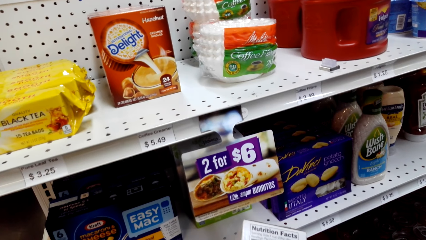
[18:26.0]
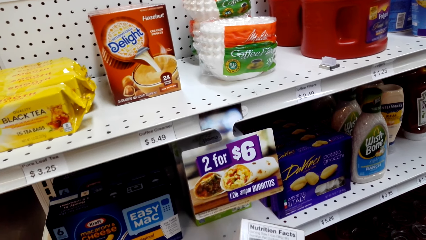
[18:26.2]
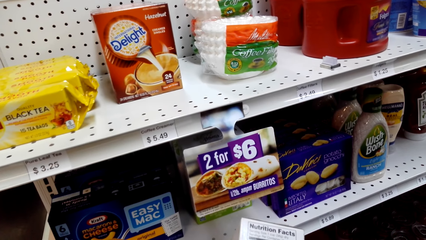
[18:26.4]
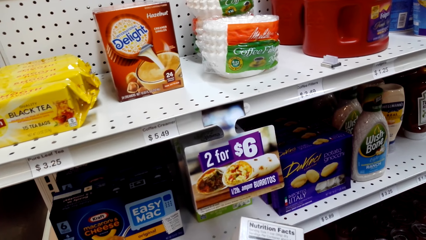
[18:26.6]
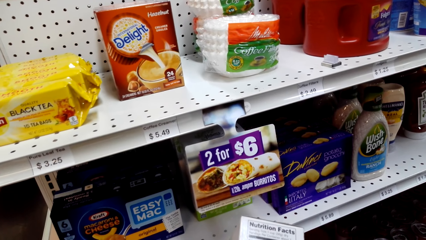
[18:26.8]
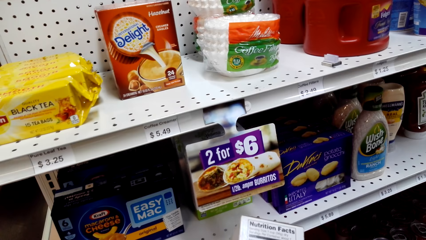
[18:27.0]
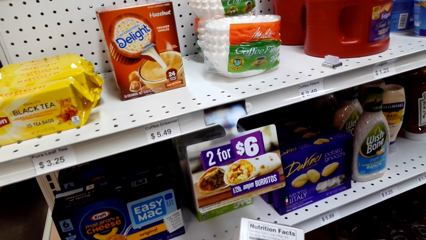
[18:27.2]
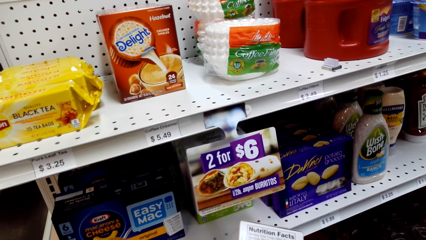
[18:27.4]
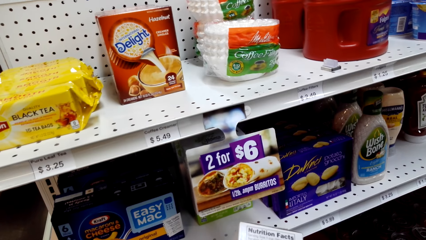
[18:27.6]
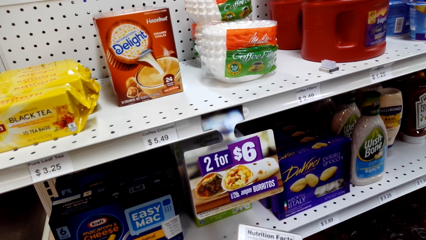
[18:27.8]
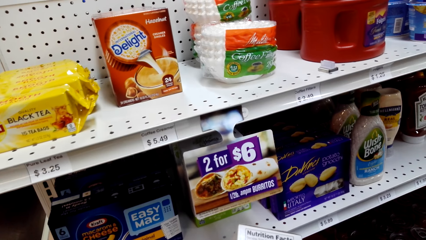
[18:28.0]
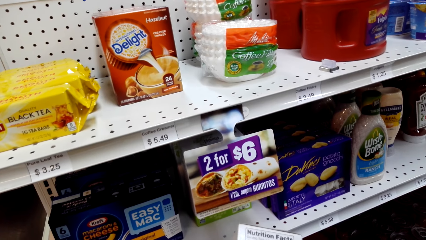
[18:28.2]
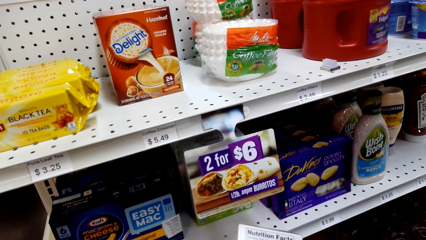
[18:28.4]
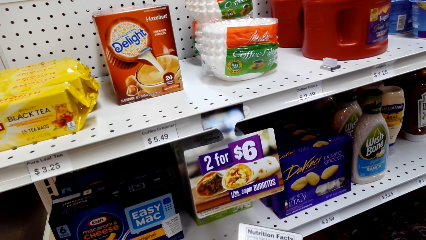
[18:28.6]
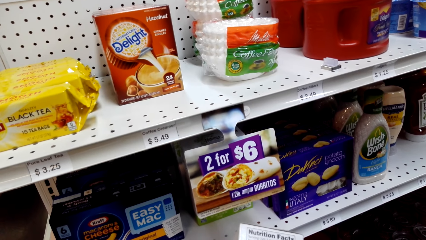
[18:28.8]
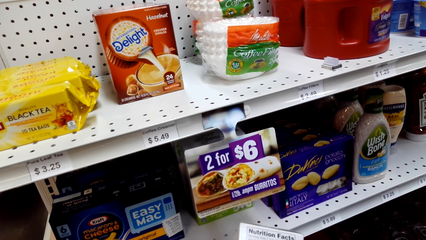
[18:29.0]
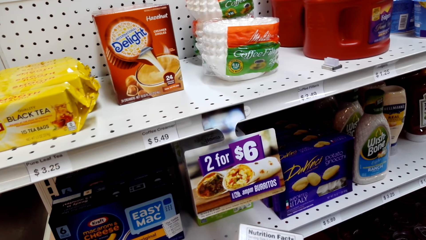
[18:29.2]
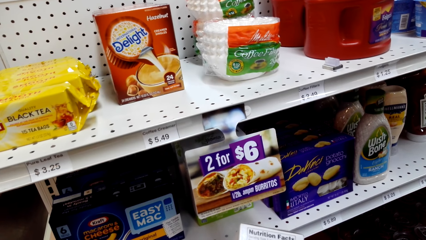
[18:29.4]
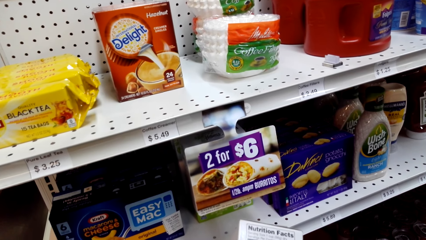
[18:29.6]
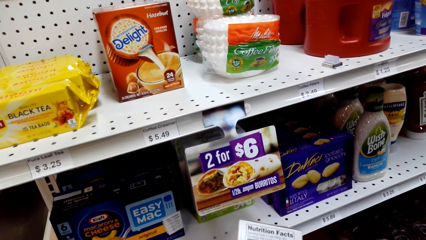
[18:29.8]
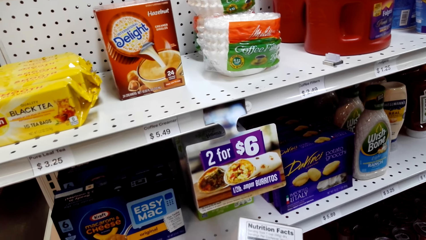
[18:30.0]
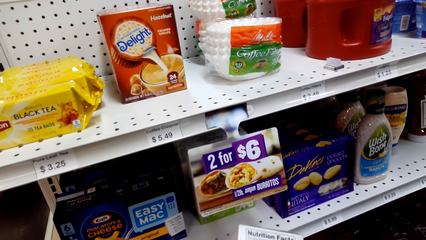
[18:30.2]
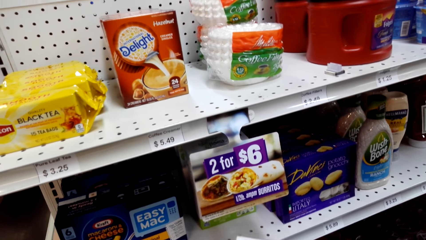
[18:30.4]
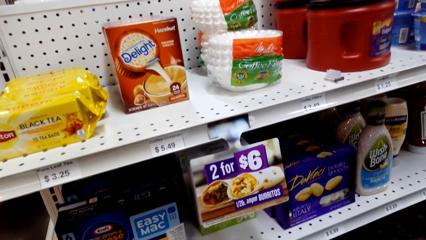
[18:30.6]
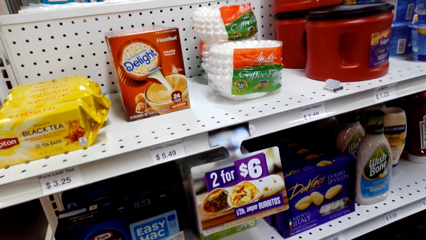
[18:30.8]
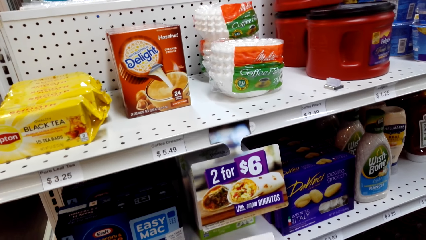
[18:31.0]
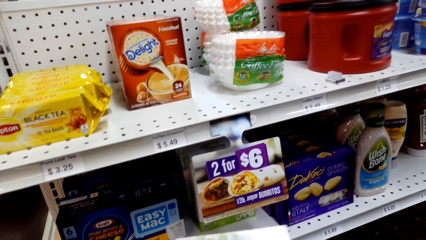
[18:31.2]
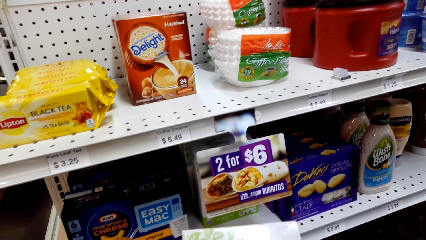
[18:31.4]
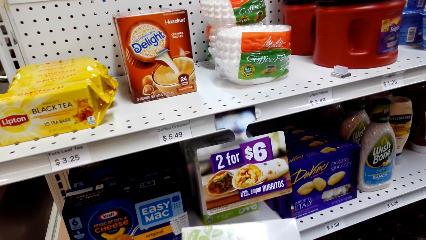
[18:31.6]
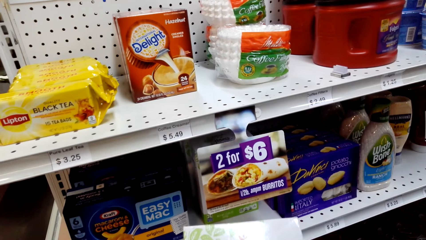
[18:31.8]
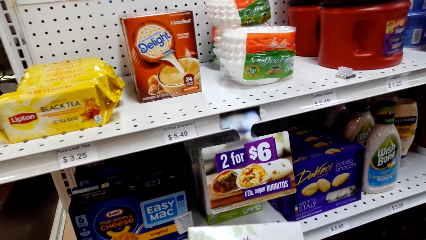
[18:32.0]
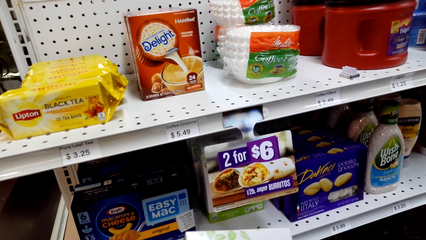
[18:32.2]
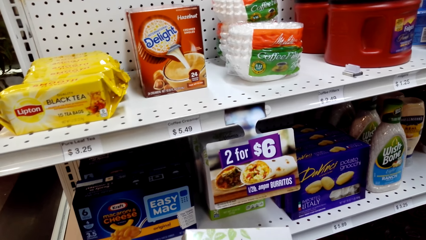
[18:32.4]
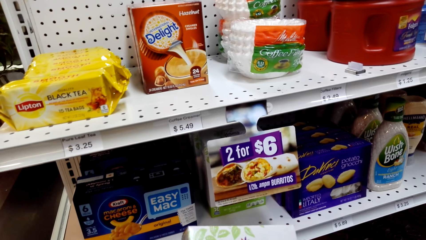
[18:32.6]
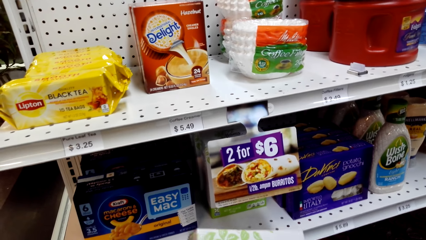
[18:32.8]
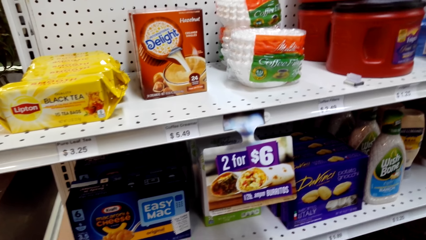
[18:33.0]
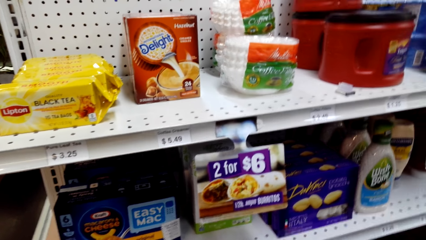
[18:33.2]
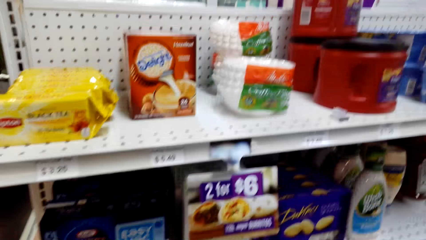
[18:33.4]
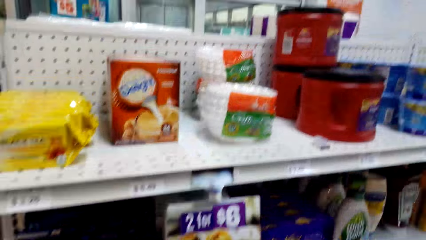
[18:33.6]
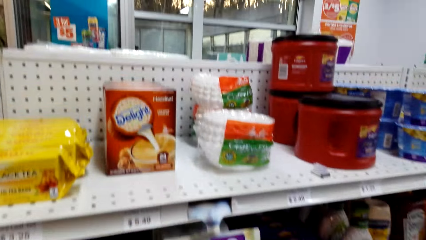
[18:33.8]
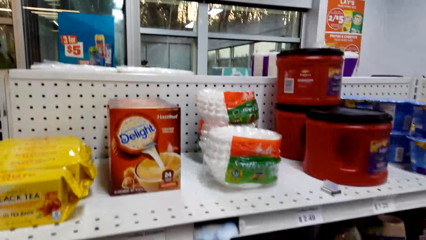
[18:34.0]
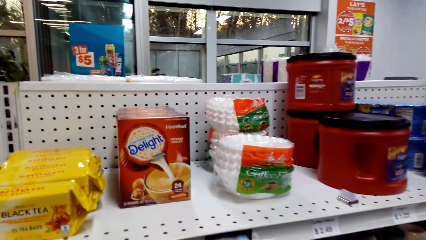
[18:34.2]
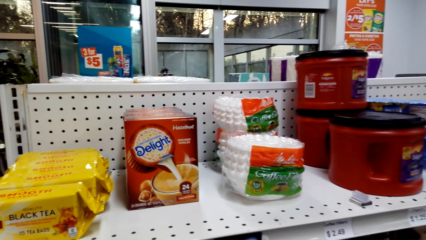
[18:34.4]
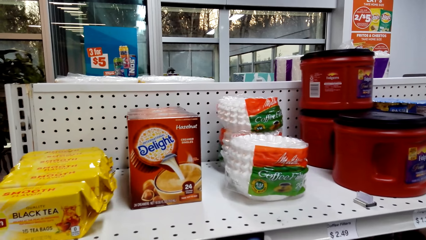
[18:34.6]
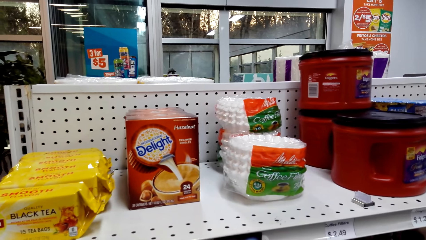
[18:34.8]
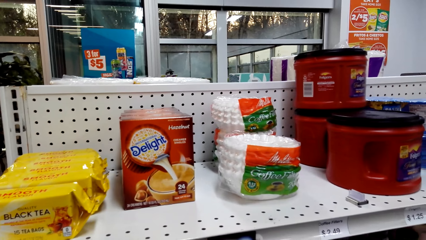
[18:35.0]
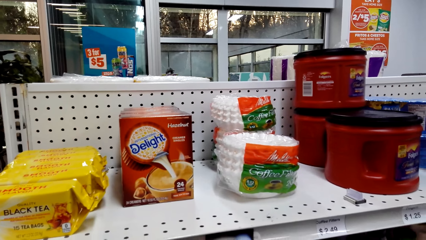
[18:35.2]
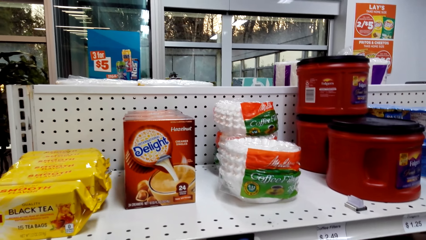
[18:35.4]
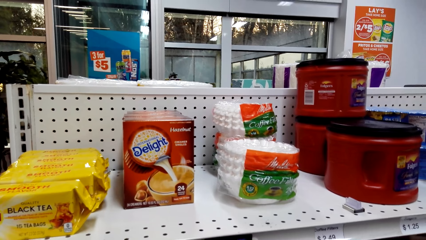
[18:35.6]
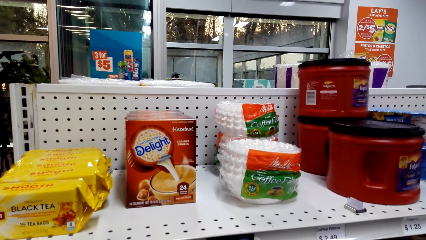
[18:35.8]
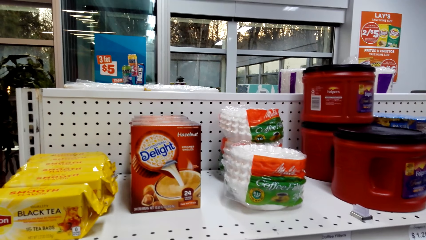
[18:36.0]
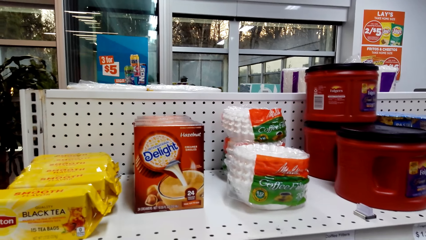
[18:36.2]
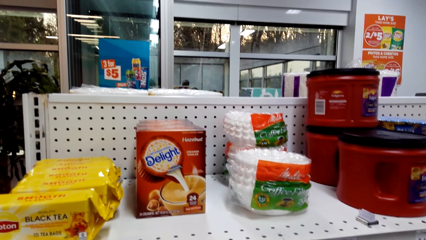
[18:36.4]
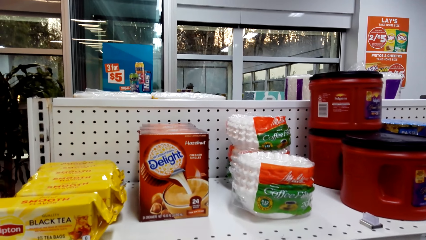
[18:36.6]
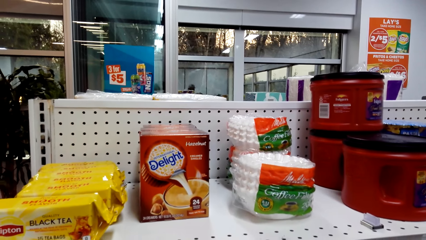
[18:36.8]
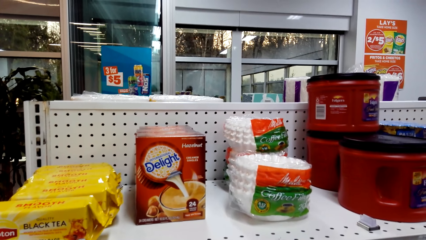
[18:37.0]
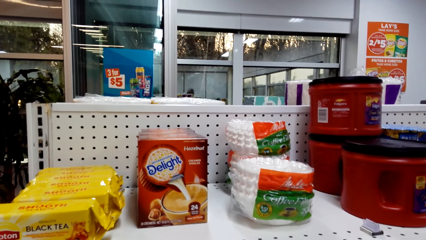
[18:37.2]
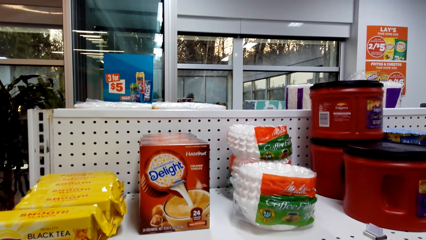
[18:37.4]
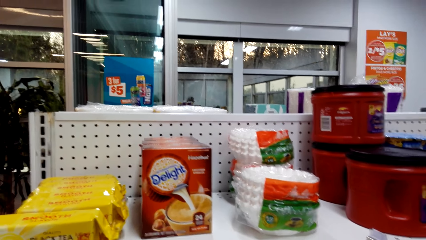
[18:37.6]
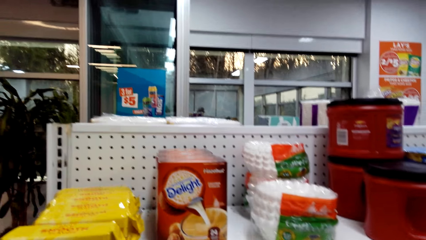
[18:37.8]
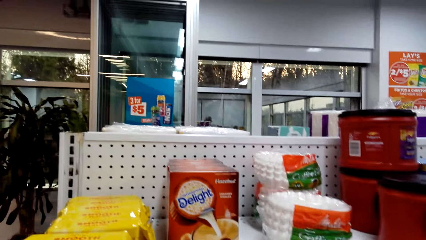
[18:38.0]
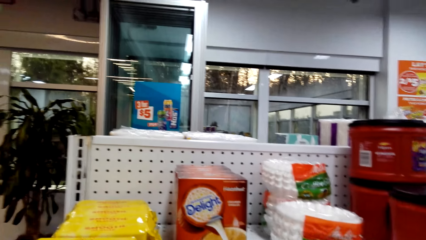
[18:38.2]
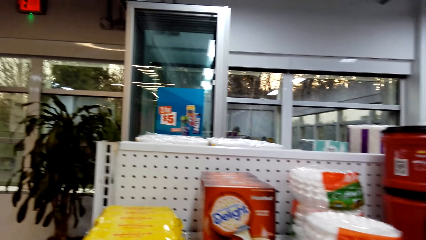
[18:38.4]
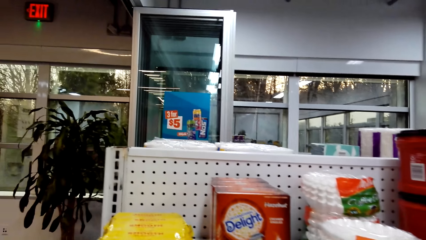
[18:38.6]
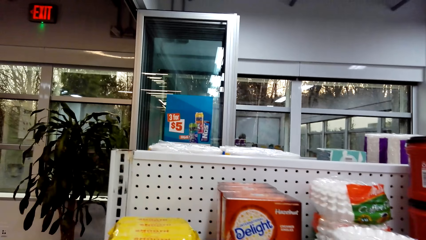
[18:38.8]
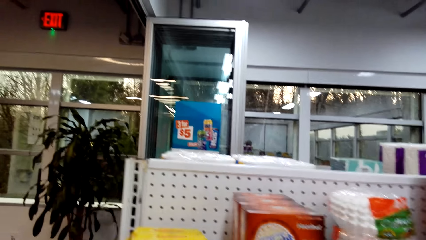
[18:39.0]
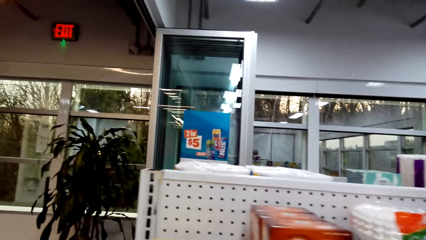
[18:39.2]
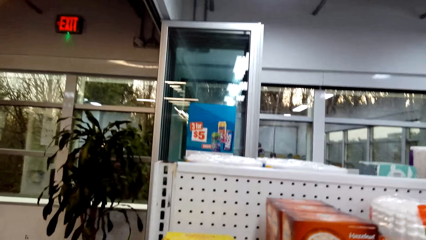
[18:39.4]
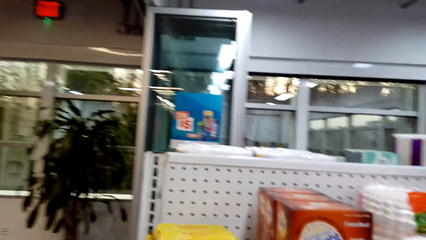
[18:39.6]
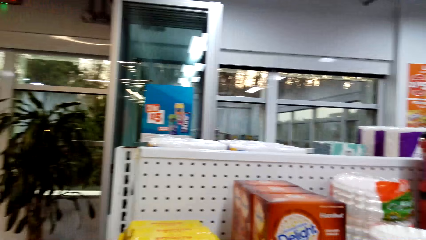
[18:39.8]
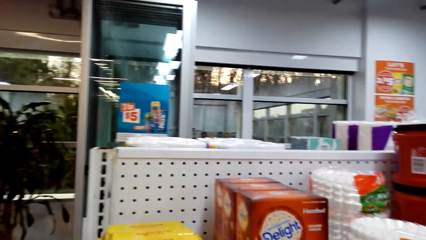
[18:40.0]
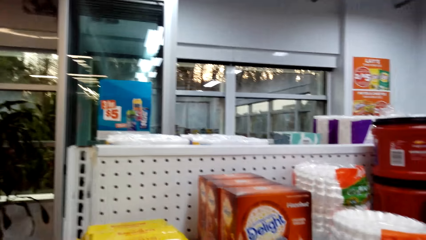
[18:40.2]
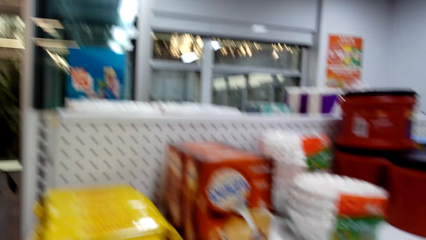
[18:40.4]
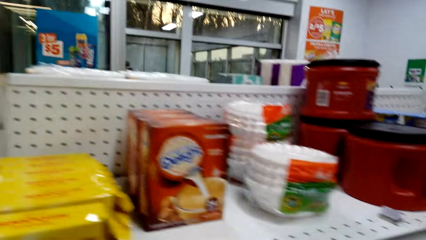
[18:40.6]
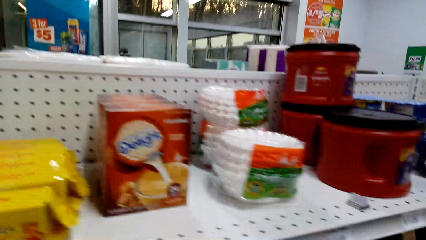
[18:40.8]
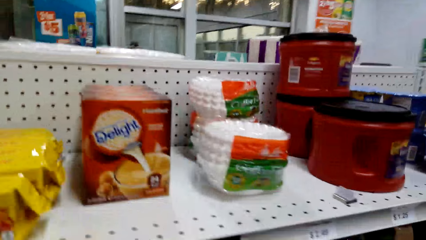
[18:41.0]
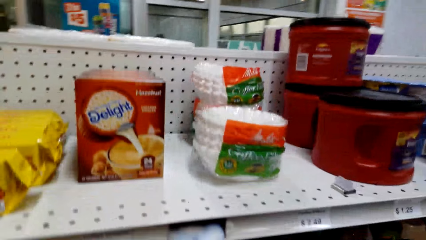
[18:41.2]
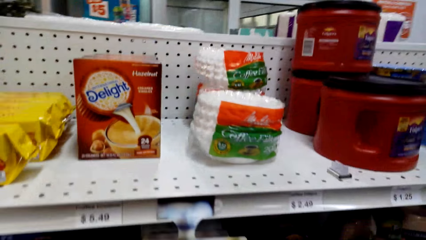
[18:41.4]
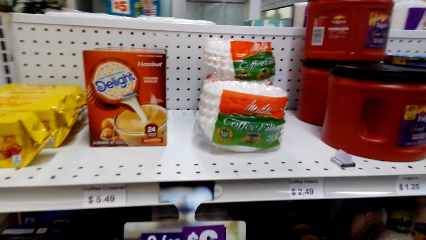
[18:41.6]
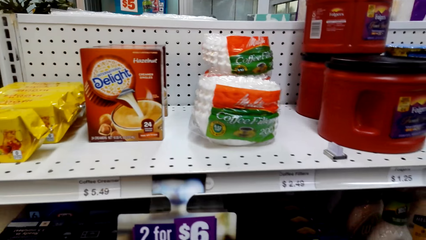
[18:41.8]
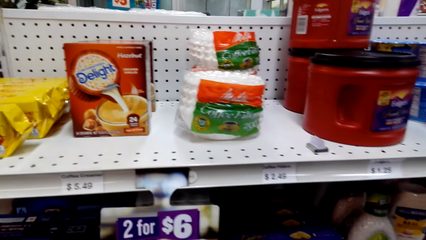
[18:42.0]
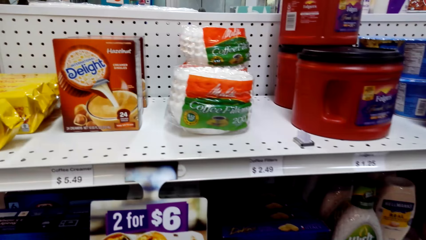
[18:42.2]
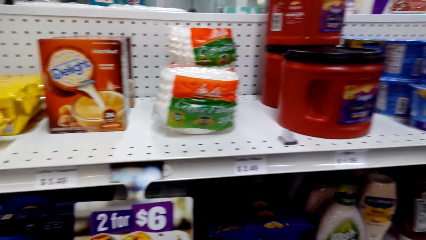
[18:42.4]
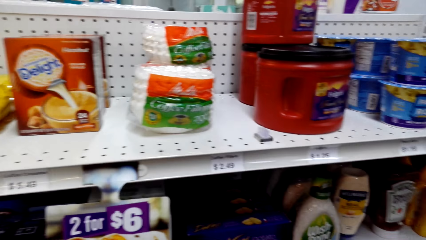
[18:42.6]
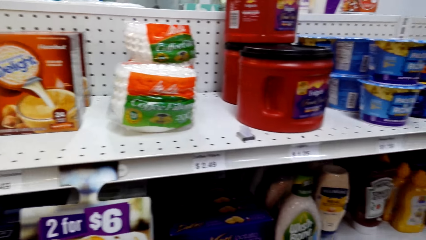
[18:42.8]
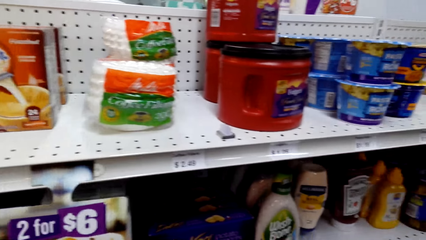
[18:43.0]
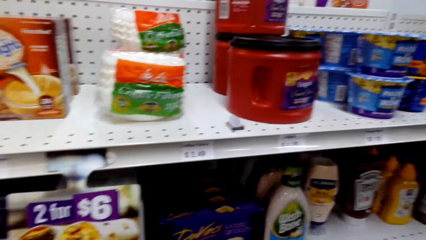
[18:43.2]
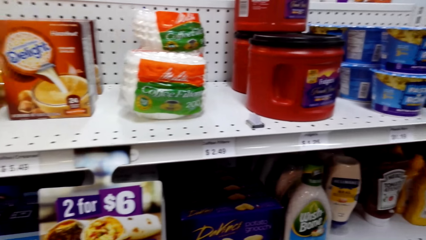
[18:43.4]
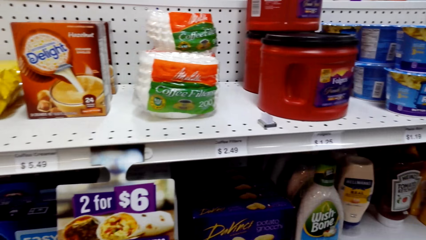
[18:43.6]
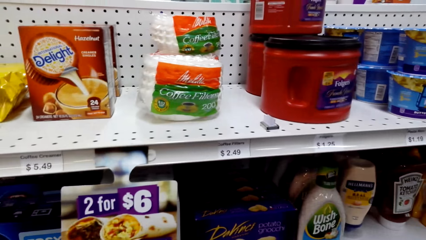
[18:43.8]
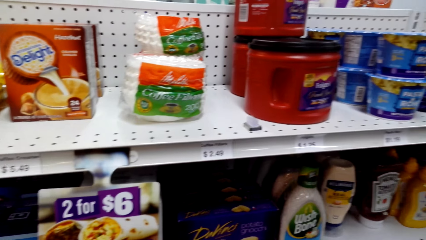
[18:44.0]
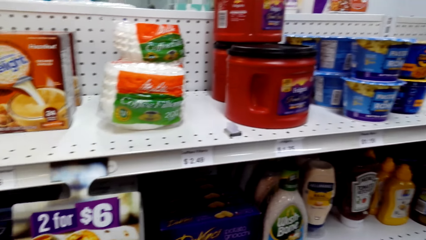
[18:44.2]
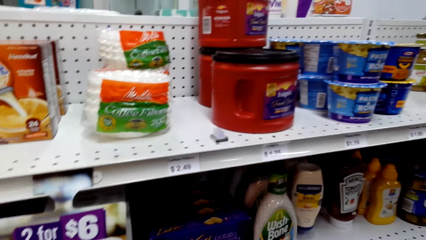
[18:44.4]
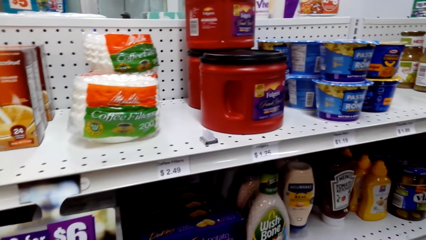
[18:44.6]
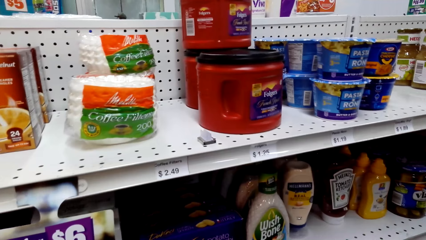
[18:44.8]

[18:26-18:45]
The camera wearer looks at the shelves with cereals. They look around the supermarket. They read the packet. They look around the shelf. They look around the supermarket shelf.
